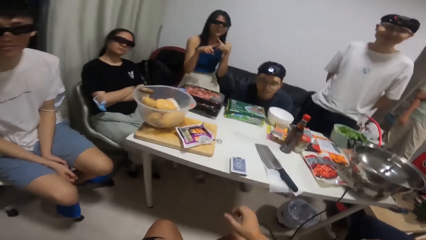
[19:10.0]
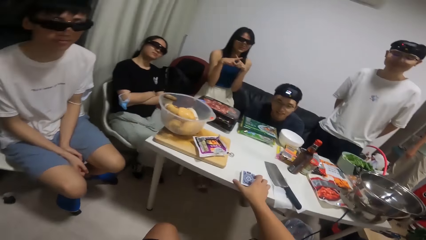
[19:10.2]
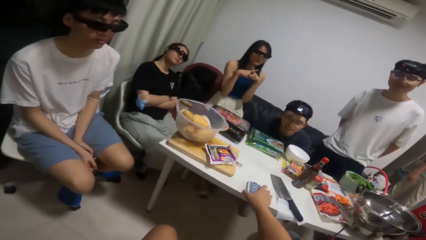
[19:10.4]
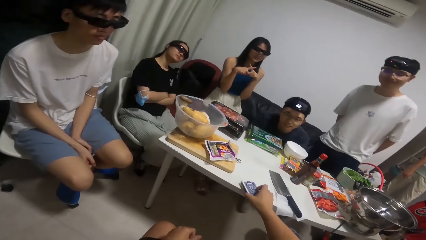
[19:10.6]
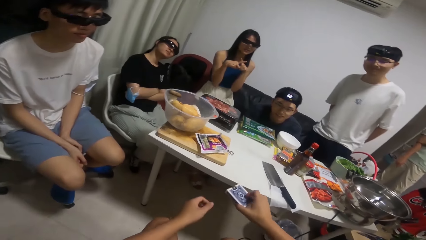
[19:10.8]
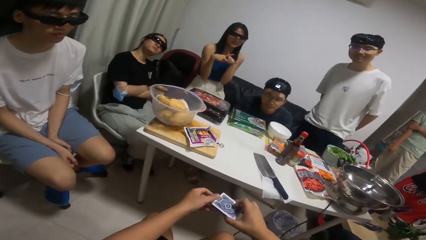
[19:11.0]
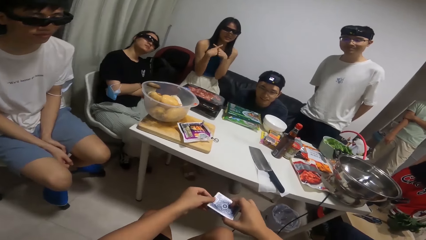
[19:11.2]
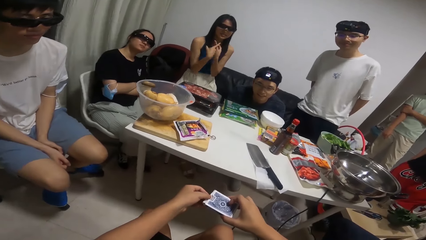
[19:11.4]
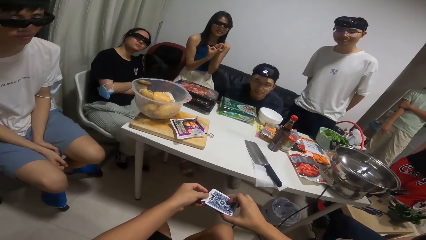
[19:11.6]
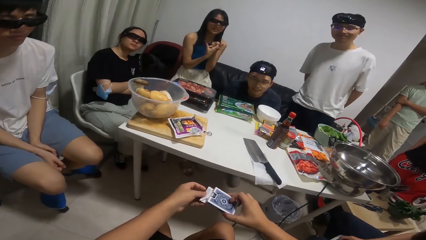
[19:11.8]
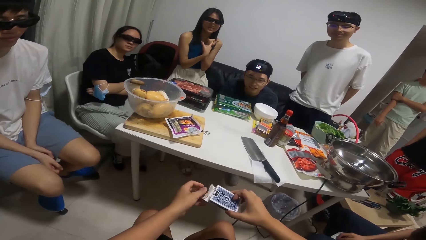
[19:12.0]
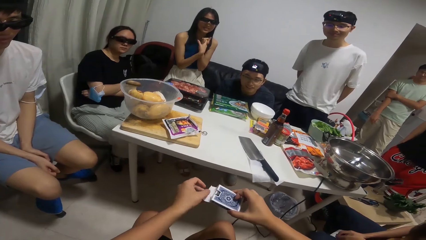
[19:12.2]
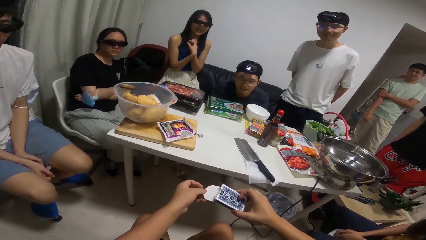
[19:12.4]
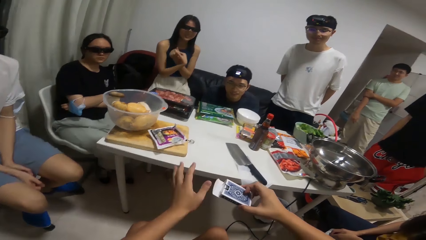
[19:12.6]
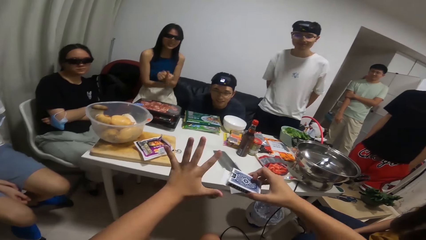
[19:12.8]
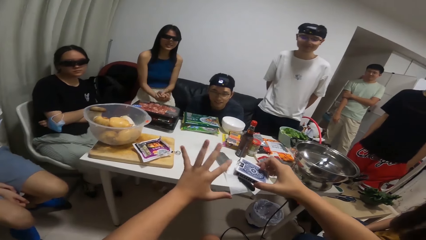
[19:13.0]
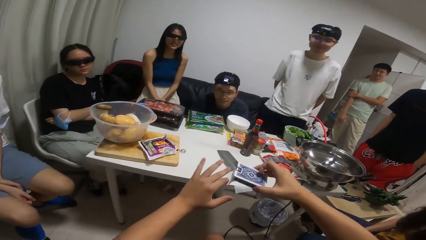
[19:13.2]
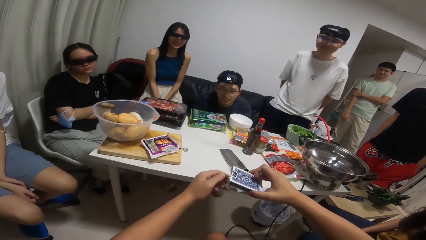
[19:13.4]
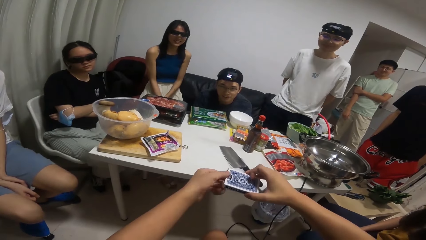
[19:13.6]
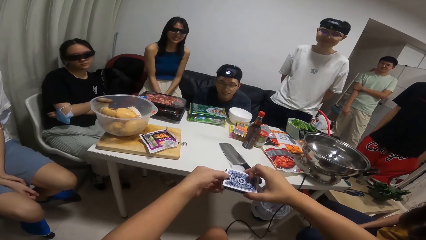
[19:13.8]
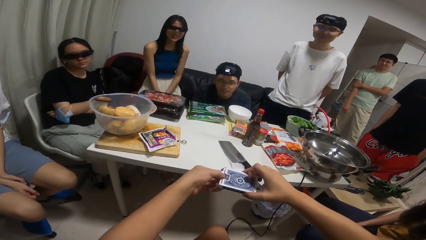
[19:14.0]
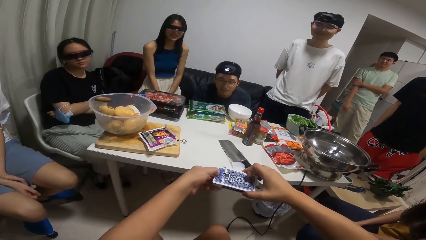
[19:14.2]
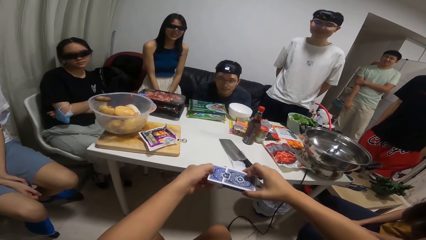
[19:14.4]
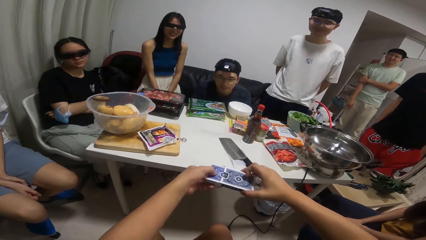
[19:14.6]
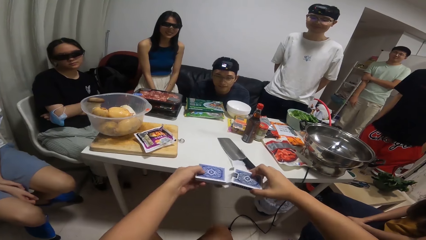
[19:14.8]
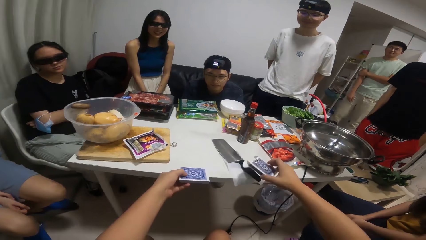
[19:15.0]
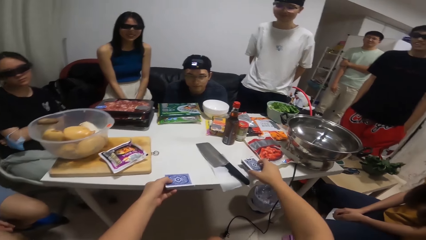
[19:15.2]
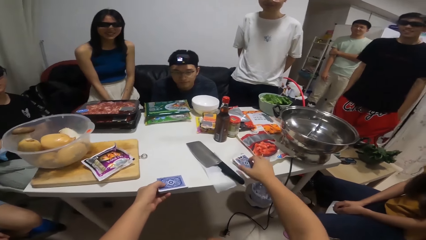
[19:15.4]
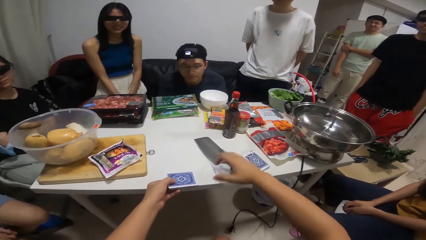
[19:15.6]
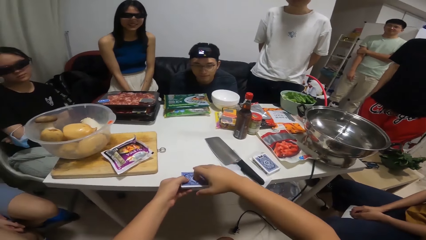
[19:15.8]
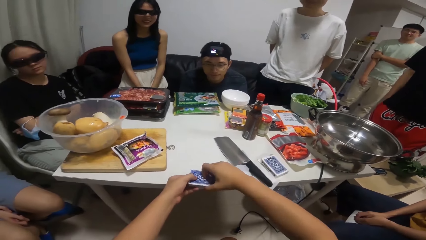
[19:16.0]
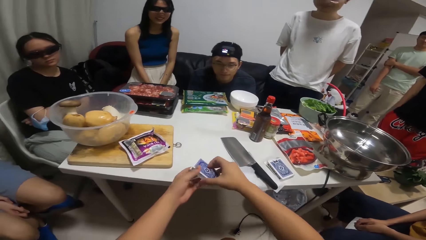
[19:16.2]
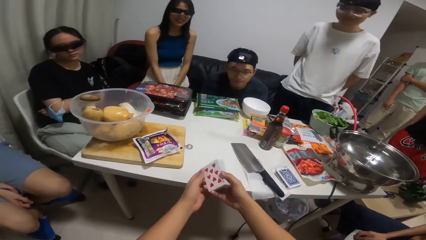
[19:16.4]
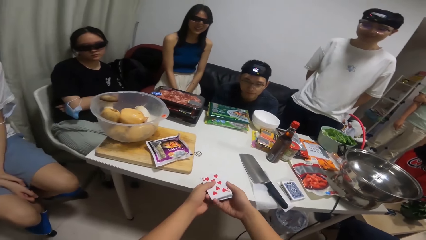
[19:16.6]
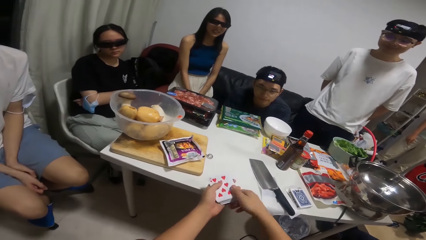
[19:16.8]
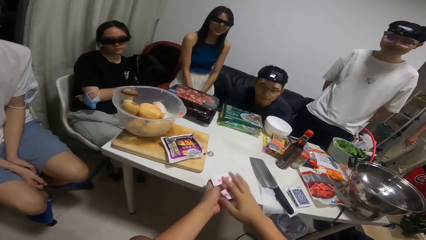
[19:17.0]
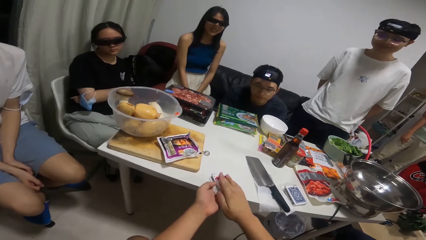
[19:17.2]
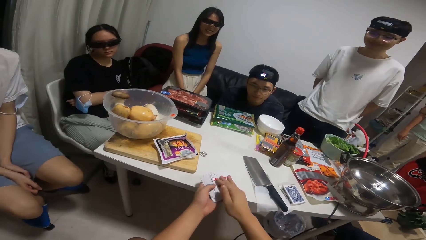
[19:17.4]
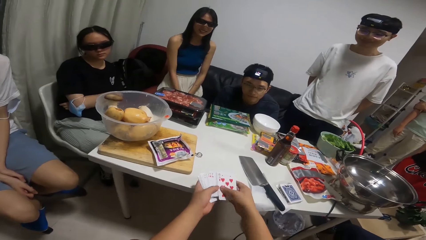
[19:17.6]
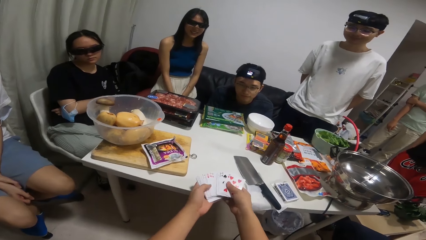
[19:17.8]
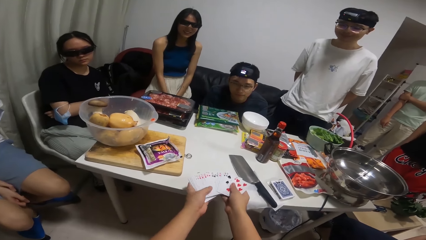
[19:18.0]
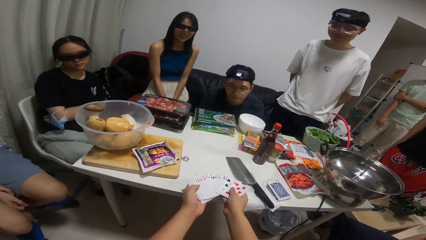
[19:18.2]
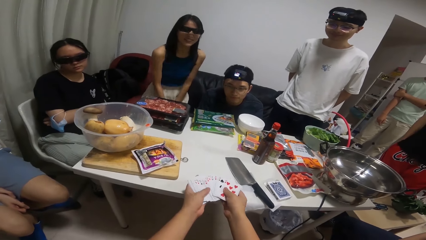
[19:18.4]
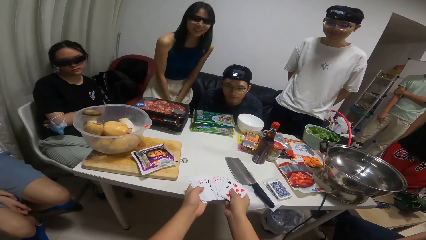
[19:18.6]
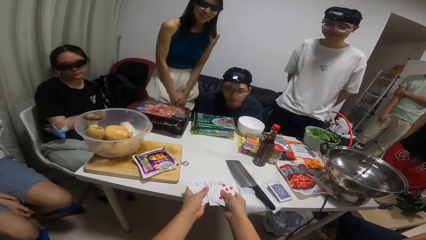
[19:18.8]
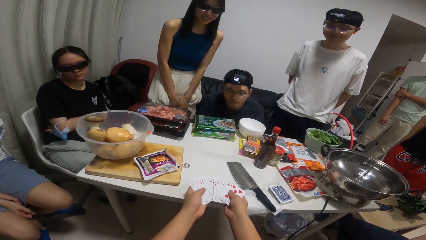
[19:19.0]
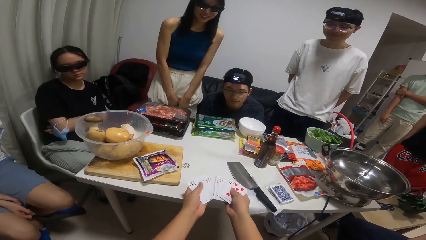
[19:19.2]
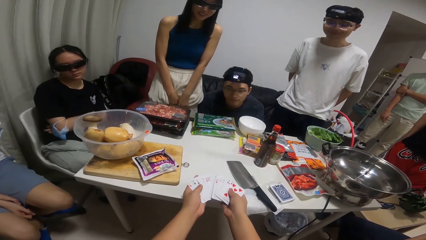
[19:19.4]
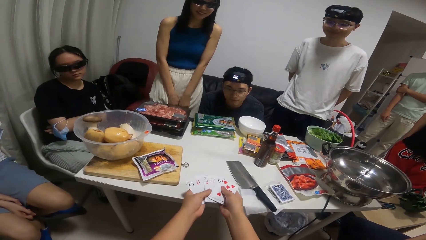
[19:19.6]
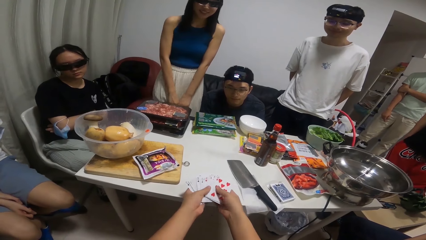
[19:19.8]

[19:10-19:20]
The camera wearer picks cards from the table with his right hand. He touches the card with both hands. He drops the cards on the table with his right hand. He shuffles the cards with both hands. The woman stands up. The camera wearer holds the cards.

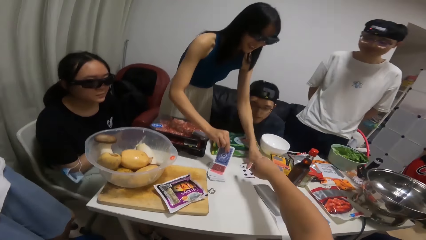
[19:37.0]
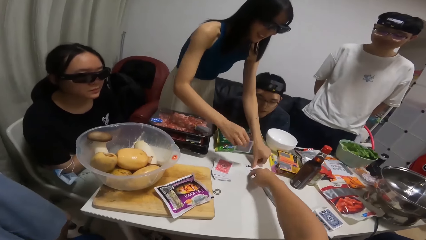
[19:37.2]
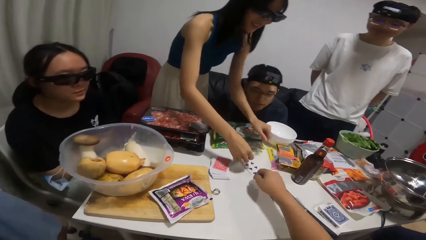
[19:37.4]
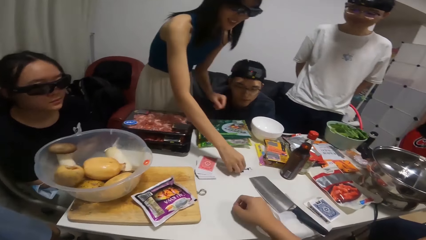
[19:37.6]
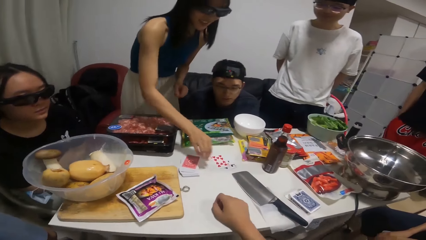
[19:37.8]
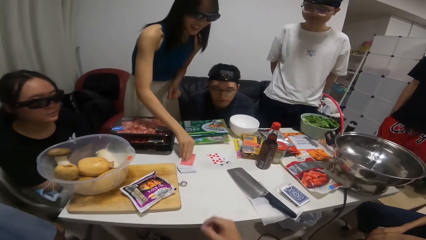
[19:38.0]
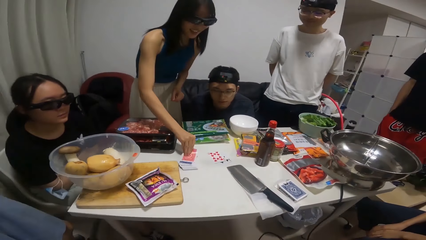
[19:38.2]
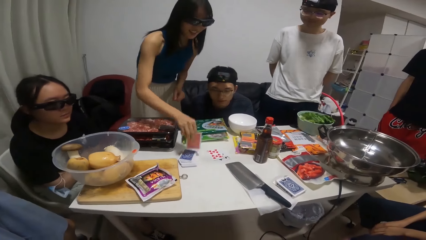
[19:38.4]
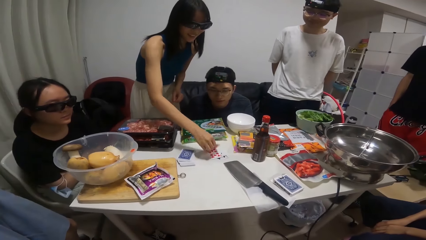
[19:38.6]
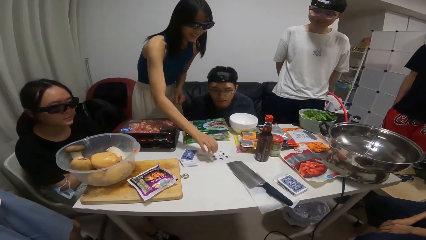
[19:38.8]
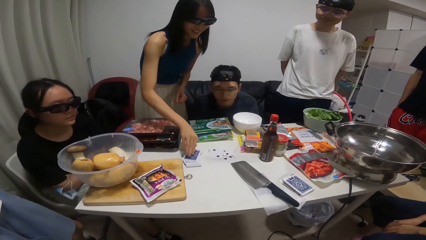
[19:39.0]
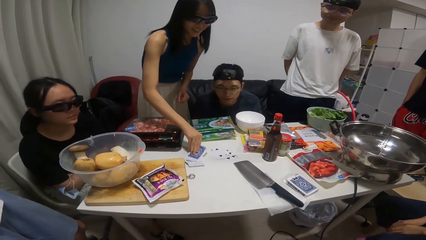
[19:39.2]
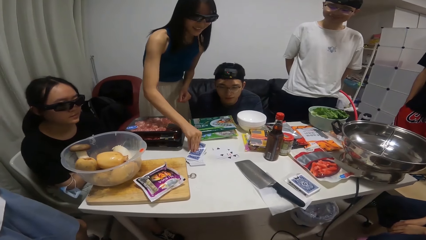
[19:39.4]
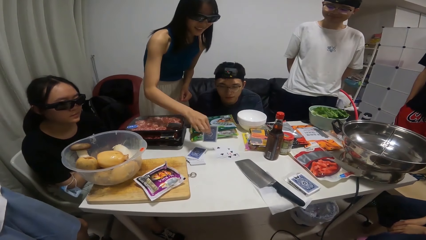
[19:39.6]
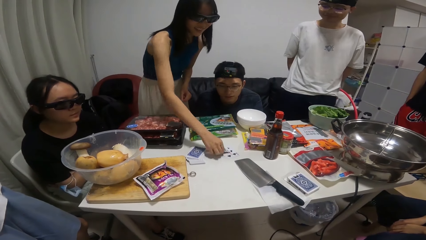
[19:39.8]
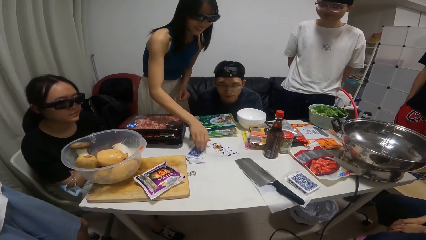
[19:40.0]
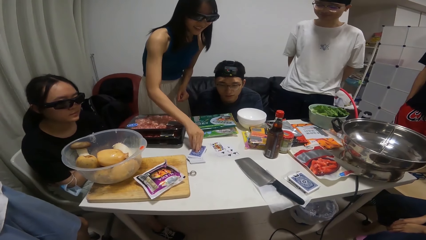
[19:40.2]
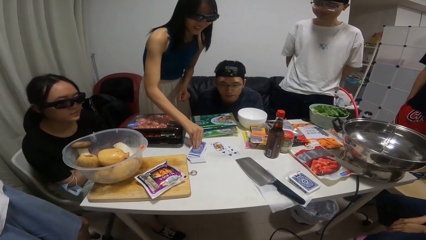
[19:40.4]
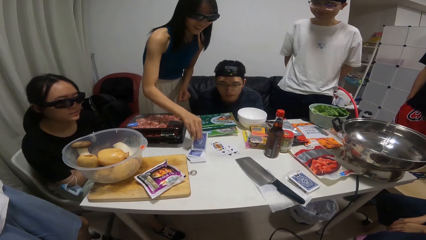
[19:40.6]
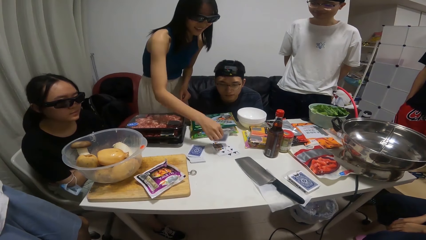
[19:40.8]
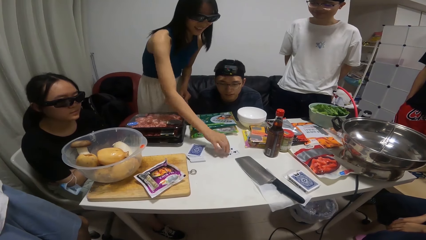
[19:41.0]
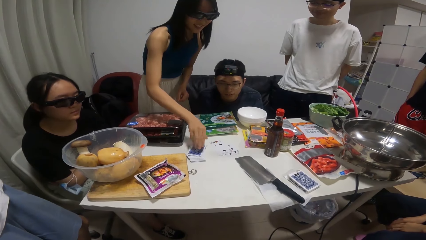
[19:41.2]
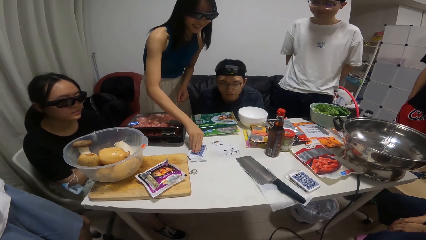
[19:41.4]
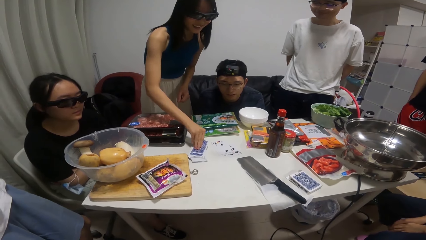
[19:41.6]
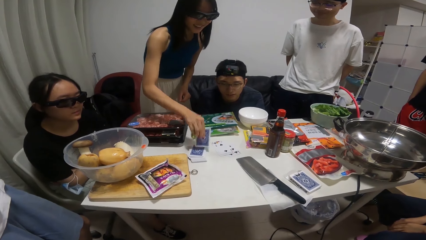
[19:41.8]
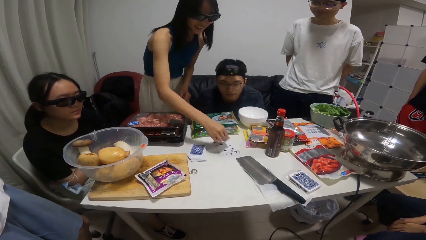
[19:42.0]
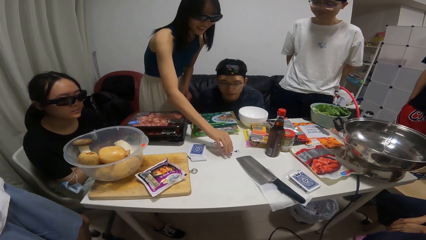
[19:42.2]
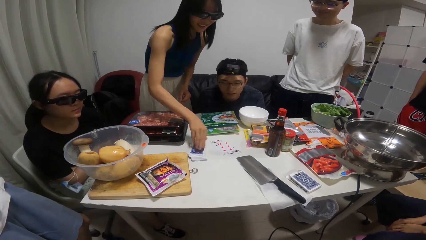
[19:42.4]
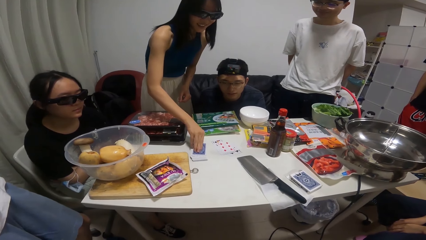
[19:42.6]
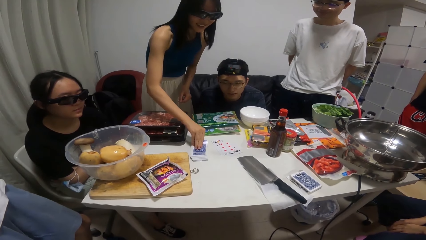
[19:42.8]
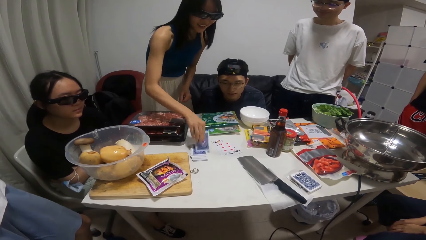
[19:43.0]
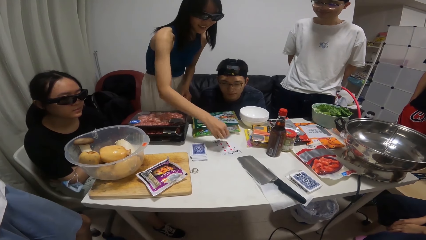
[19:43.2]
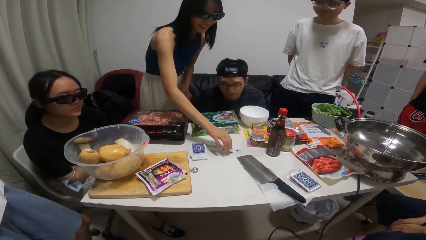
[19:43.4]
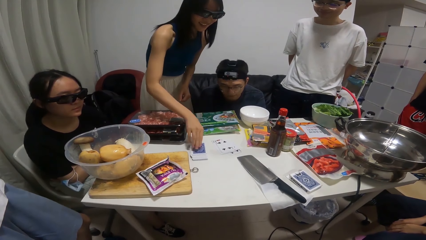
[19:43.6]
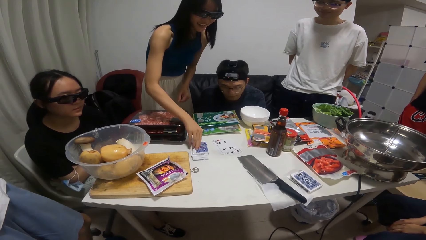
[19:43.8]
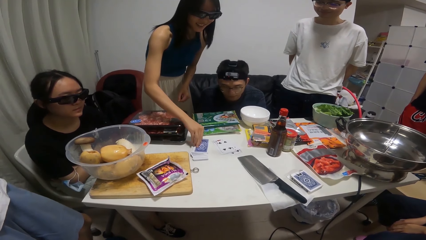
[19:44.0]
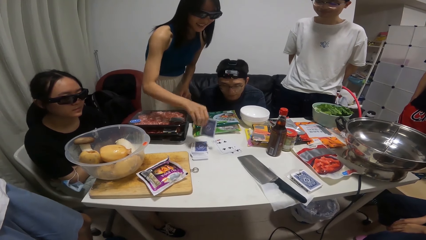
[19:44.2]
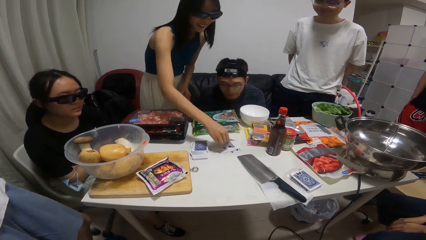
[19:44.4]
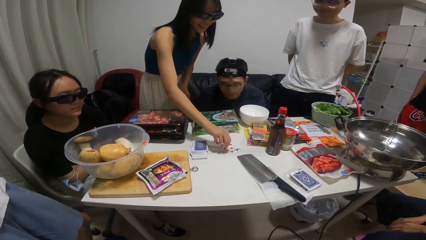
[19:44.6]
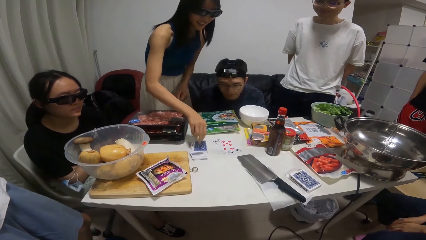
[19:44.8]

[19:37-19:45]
The woman drops the card on the table with her left hand. She drops the card on the table with her right hand. She picks a card from the table with her right hand and drops the card on the table with her right hand. She picks a card from the table with her right hand and drops the card on the table with her right hand. She picks a card from the table with her right hand and drops the card on the table with her right hand. She picks a card from the table with her right hand and drops the card on the table with her right hand. She picks a card from the table with her right hand and drops the card on the table with her right hand. She picks a card from the table with her right hand and drops the card on the table with her right hand.
